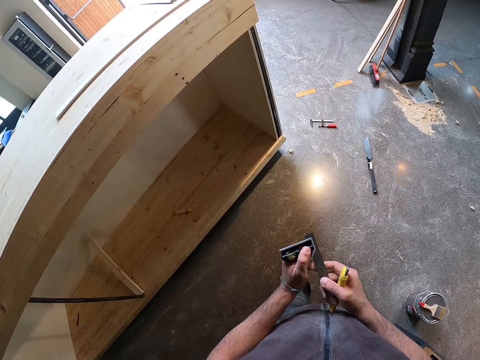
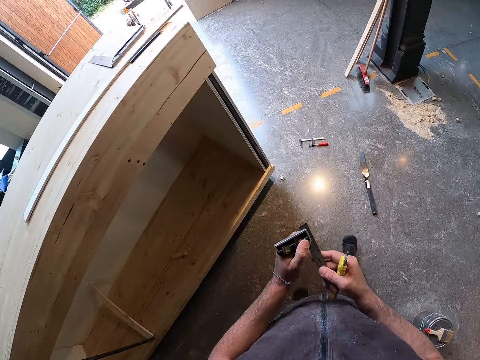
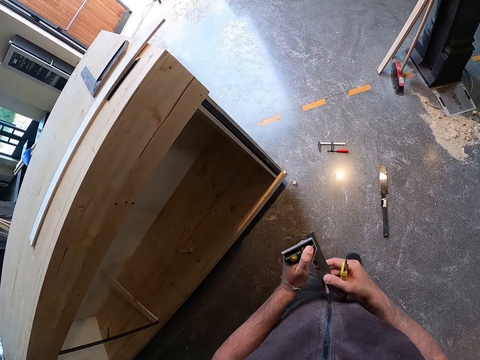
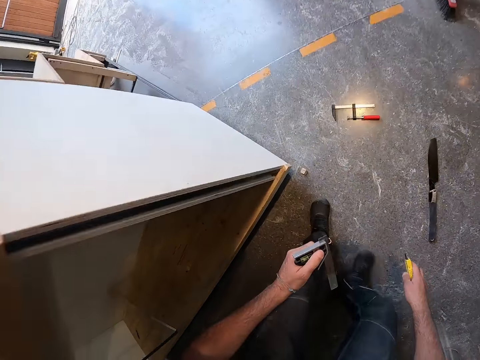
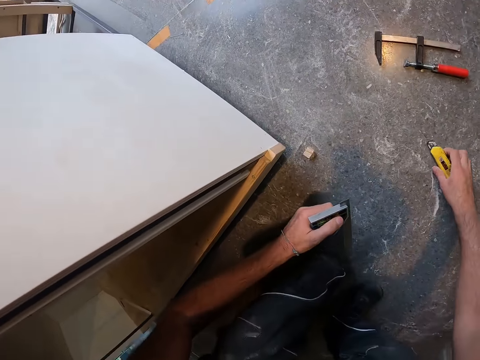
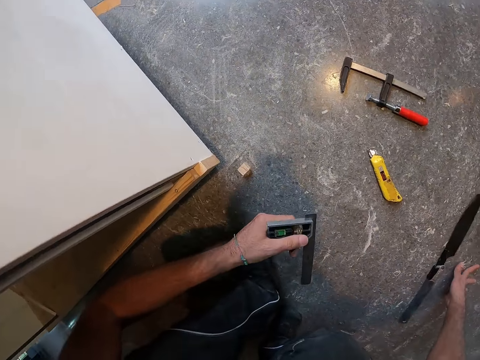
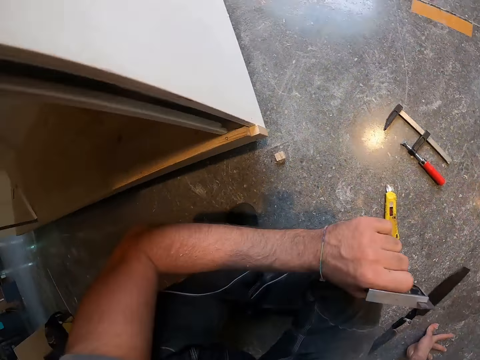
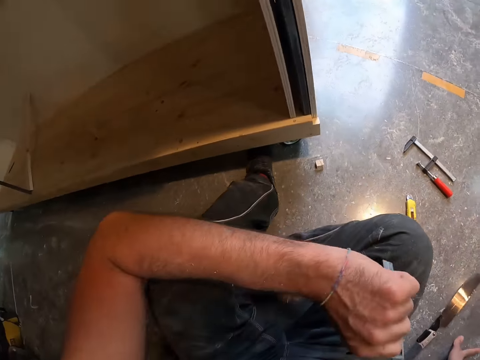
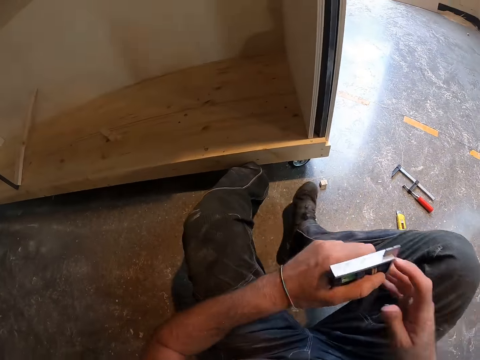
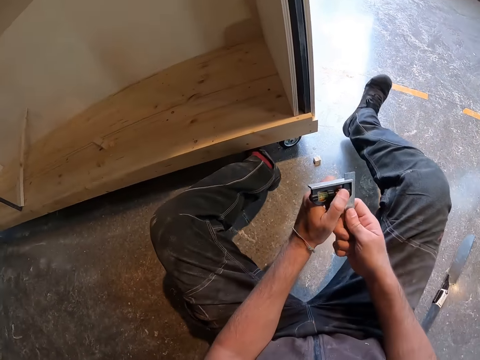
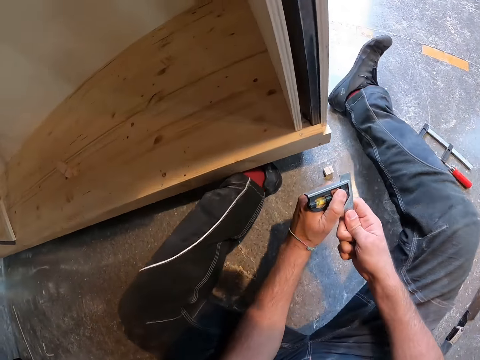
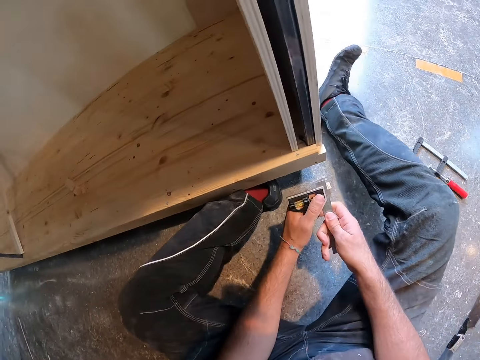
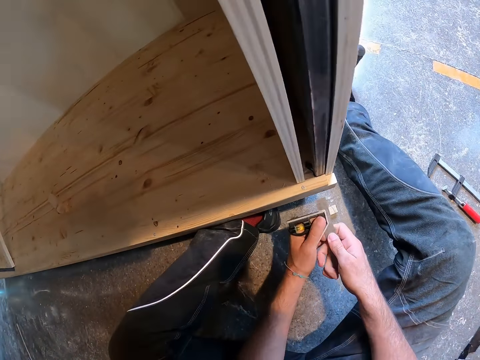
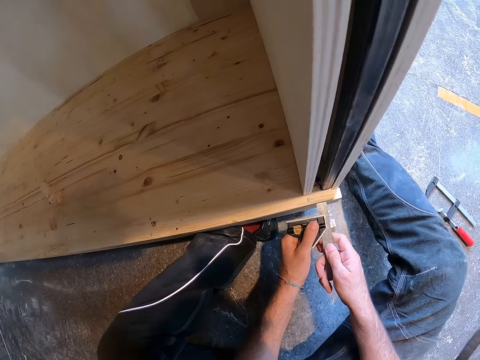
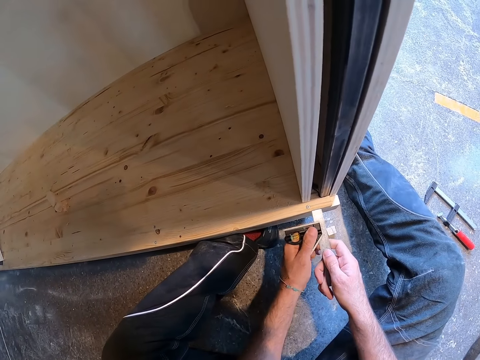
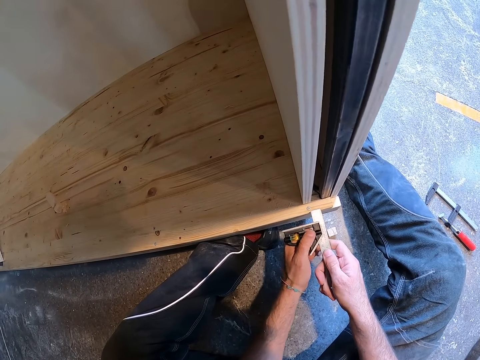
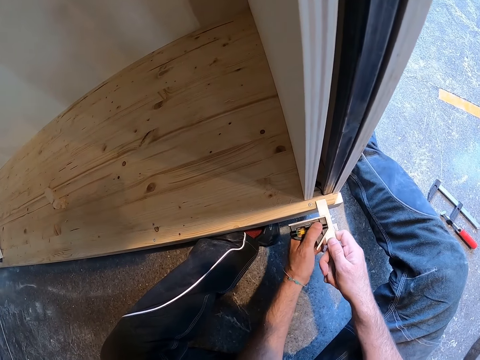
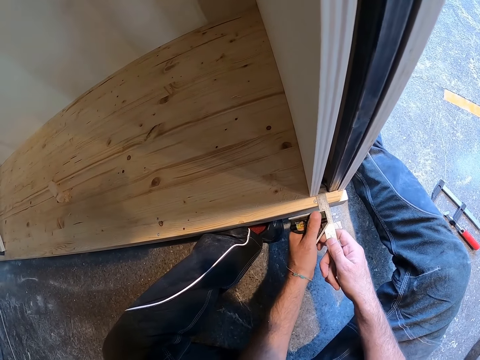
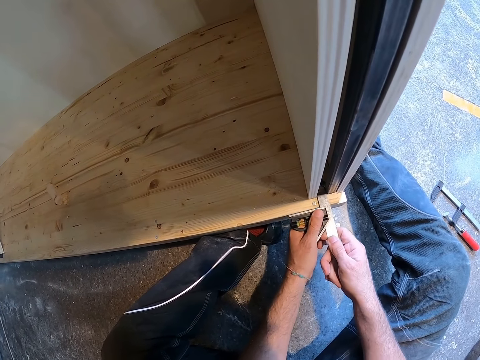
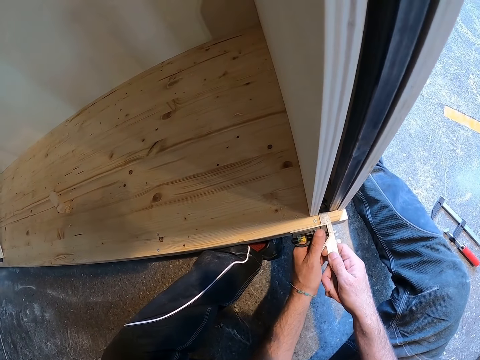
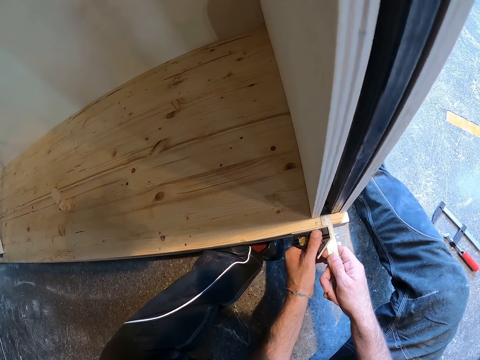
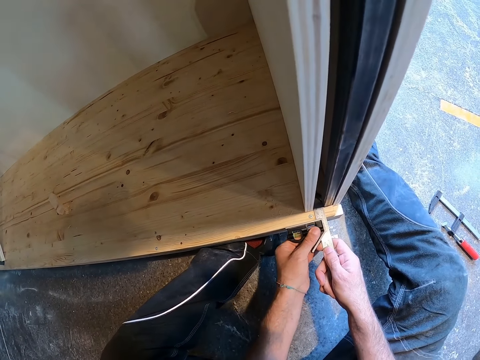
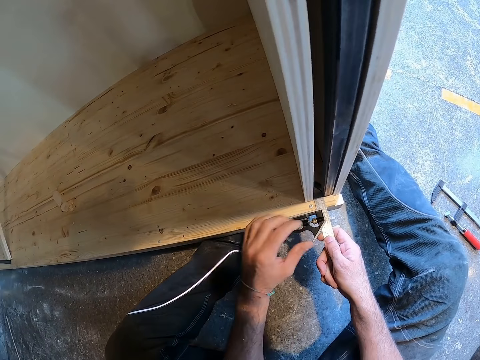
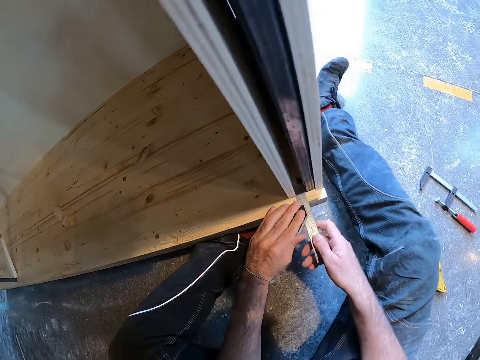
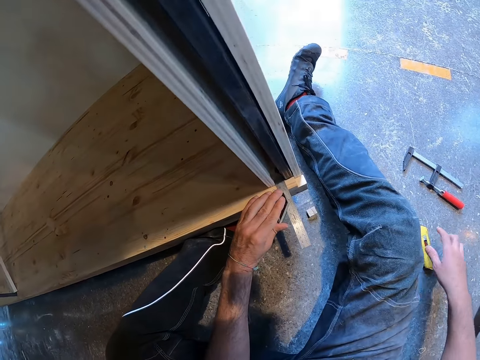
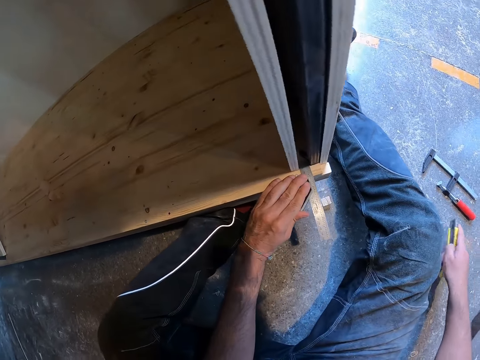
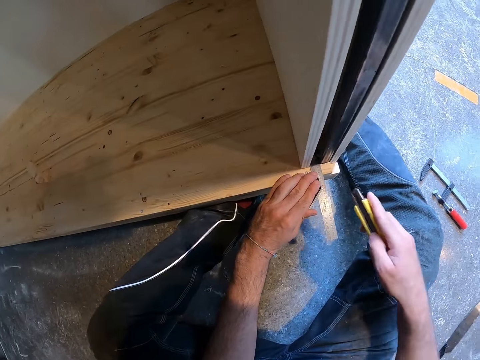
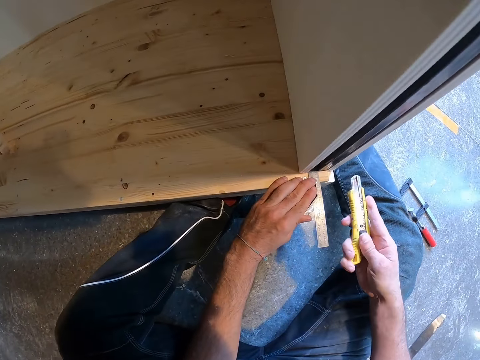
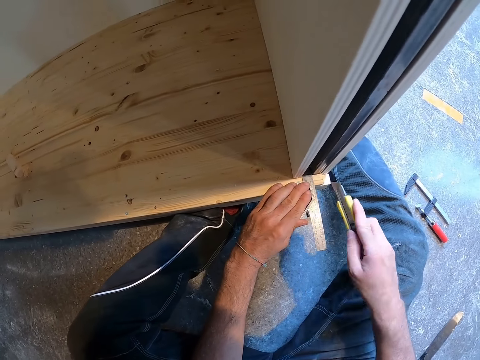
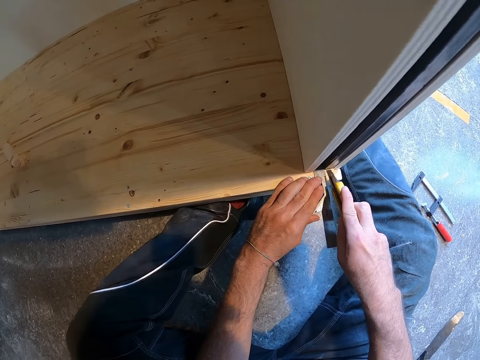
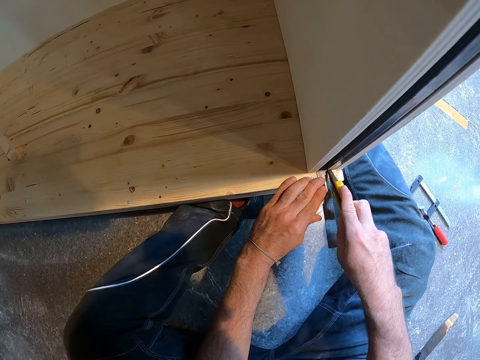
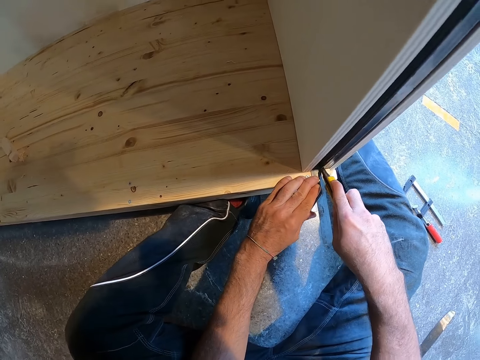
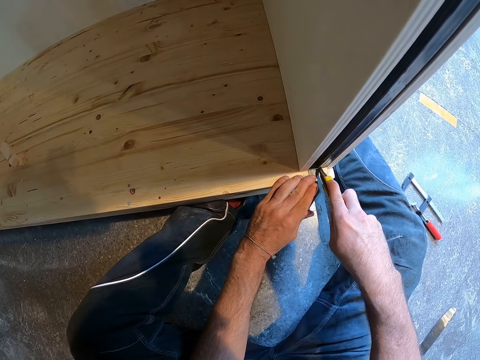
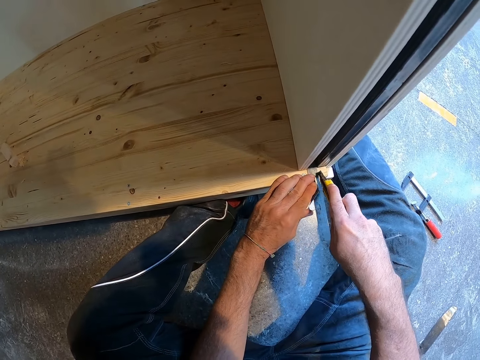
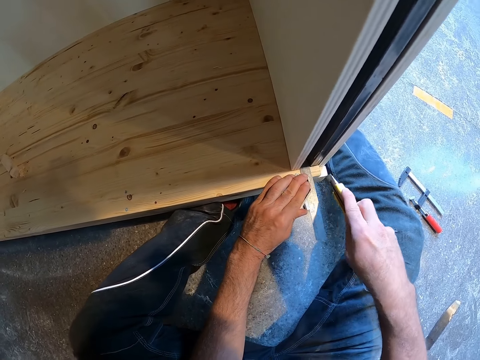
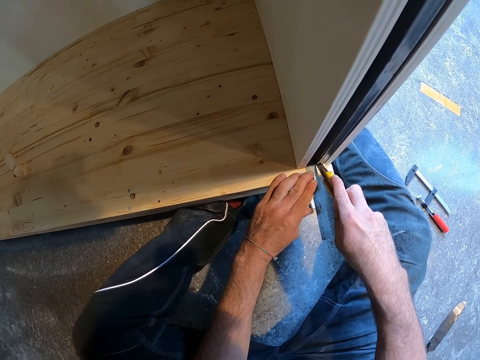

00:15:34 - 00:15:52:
The camera wearer touches the combination square or ruler. He holds the combination square with his left hand. He bends down. He places the cutter knife in his right hand on the floor. He holds the floor. He sits down. He holds the combination square with both hands. He moves forward. He adjusts the ruler. He places the combination square in the cupboard with both hands. He removes his hand from the ruler. He holds the combination square to the cupboard with his left hand. He picks the cutter knife from the floor with his right hand. He pushes the blade of the cutter knife with his right hand. He marks the cupboard with the cutter knife in his right hand. He cuts the wood.

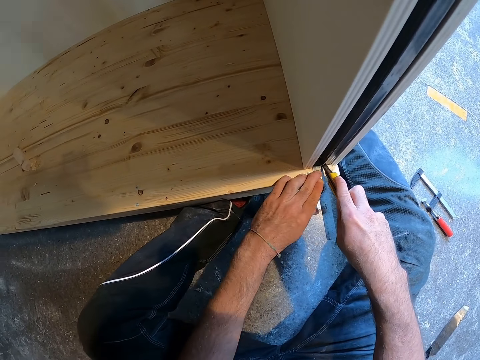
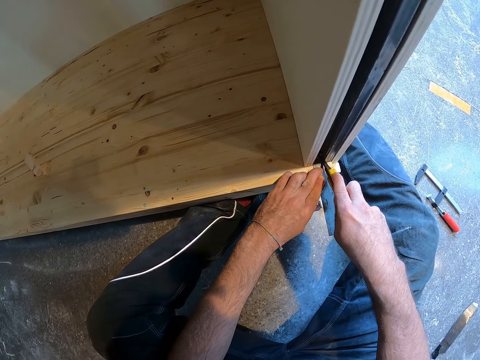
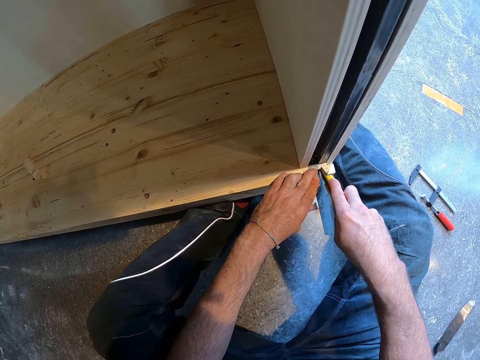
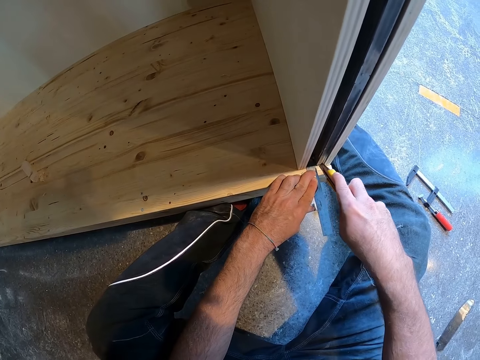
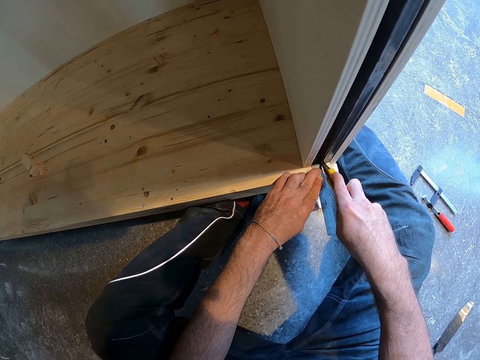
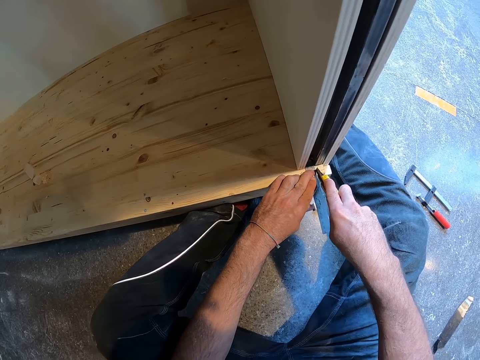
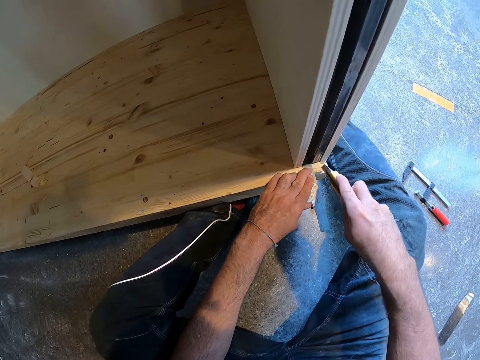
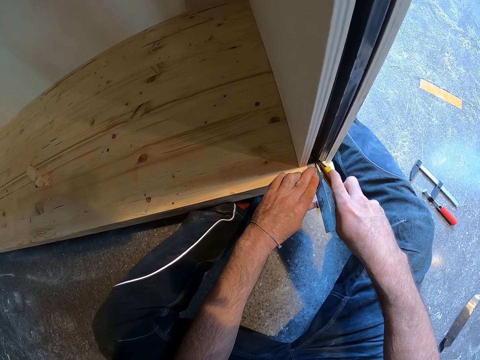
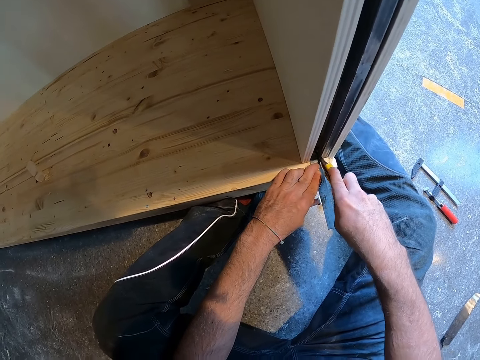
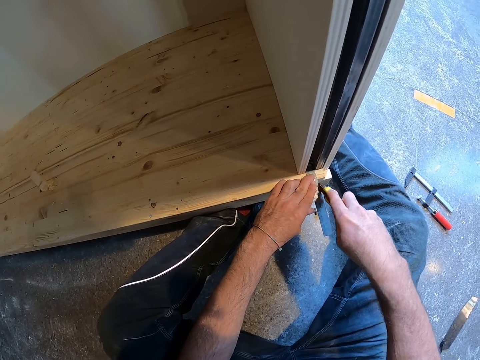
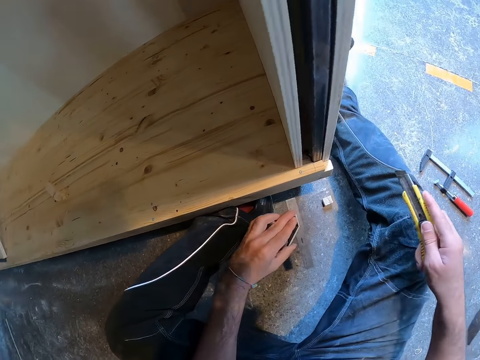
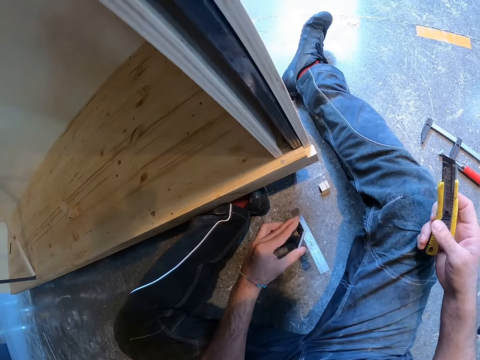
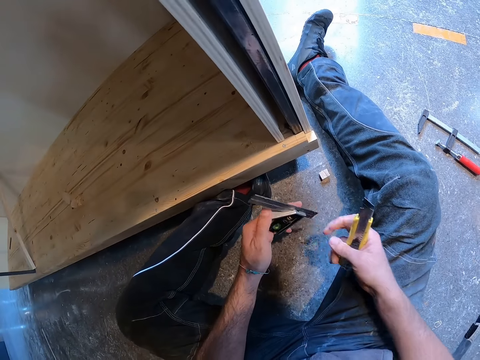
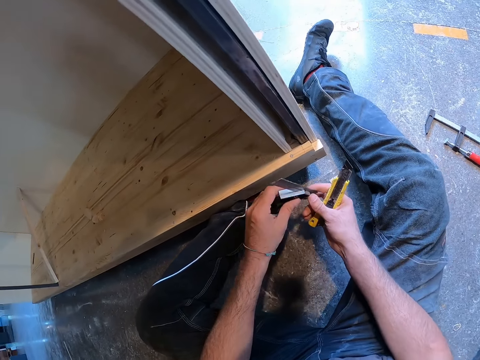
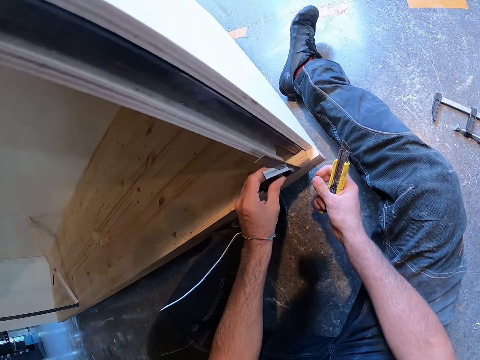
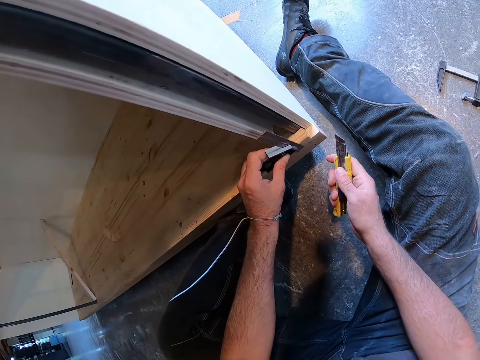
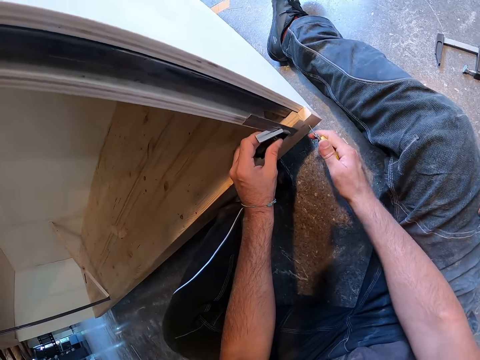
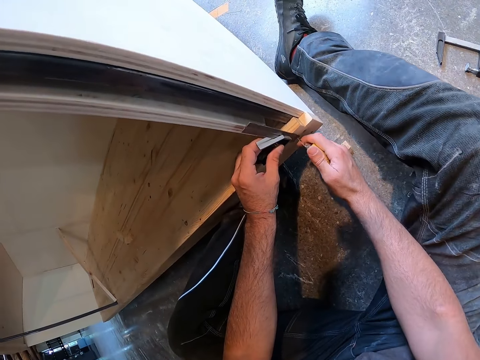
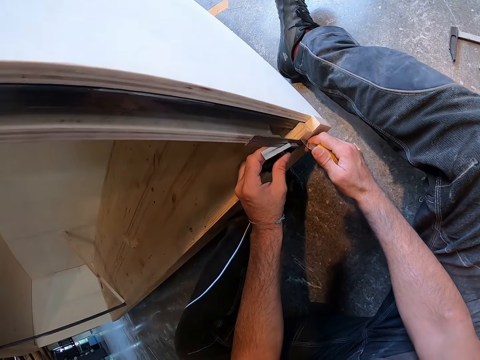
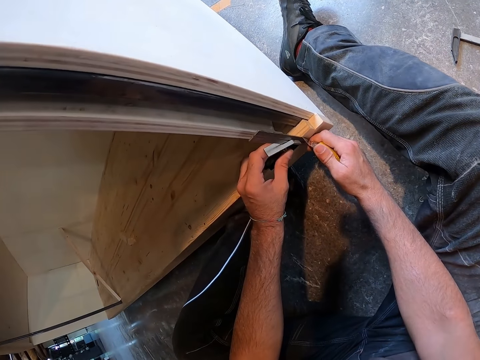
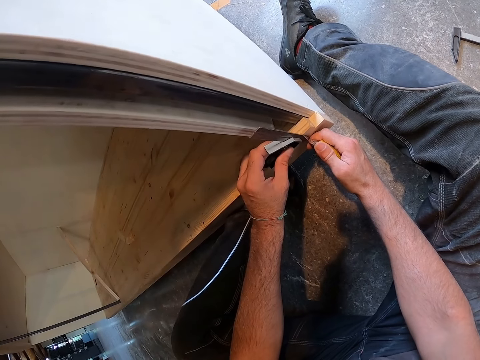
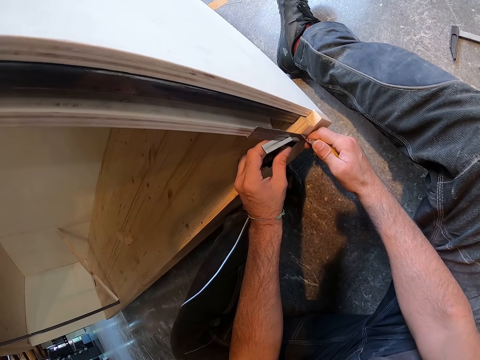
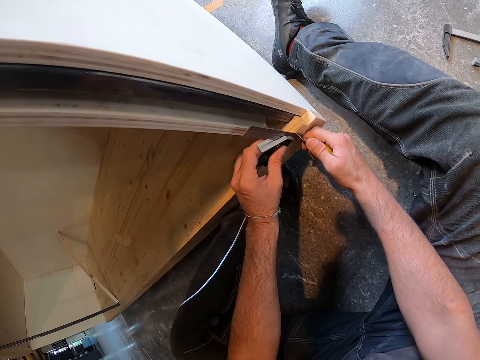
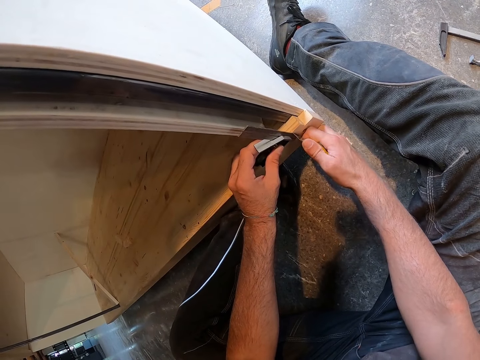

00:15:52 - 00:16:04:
The camera wearer cuts the wood. He cuts the wood again. He removes the combination square or ruler from the cupboard with his left hand. He holds the ruler. He places the combination square in the cupboard with both hands. He holds the combination square to the cupboard with his left hand. He cuts the wood. He marks the cupboard with the cutter knife in his right hand.
